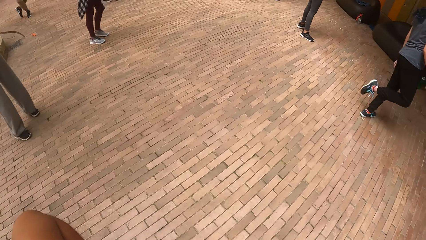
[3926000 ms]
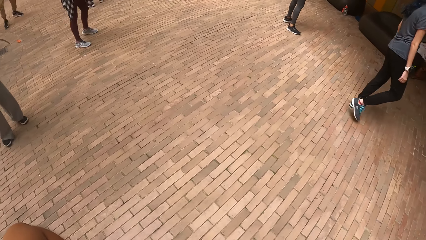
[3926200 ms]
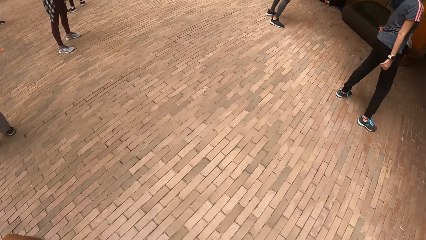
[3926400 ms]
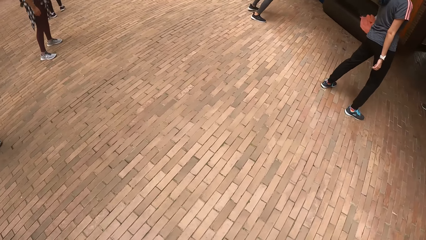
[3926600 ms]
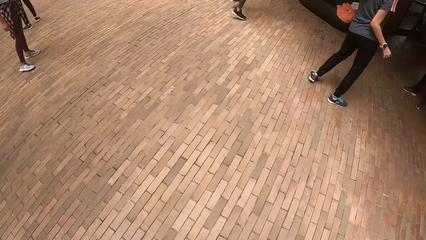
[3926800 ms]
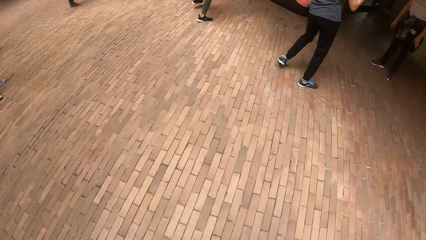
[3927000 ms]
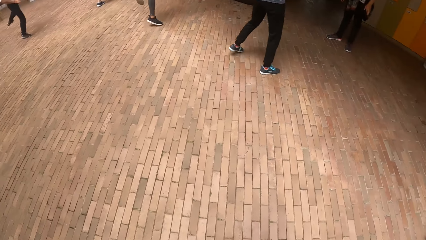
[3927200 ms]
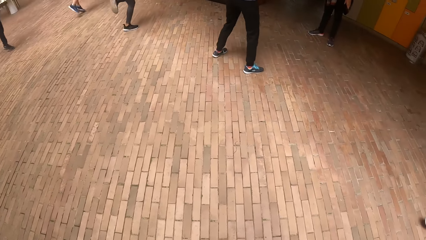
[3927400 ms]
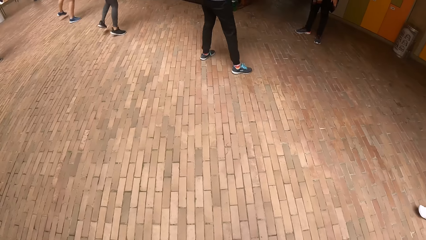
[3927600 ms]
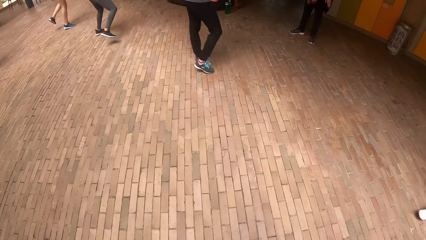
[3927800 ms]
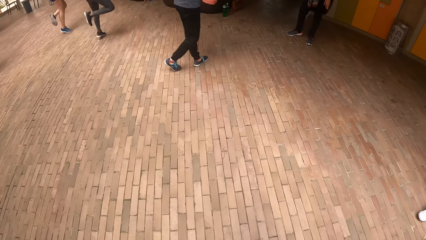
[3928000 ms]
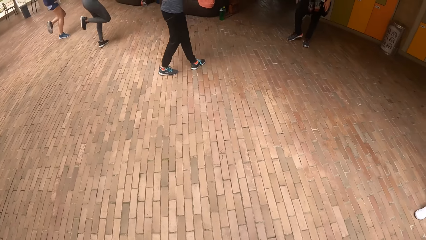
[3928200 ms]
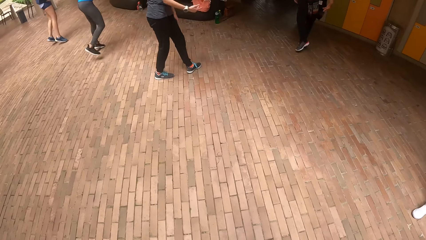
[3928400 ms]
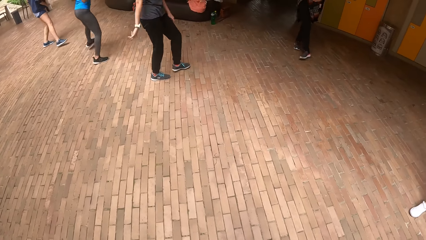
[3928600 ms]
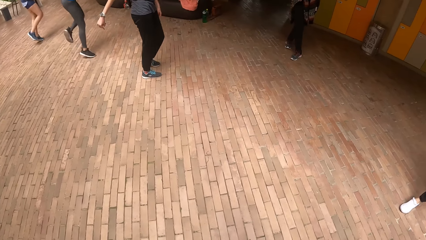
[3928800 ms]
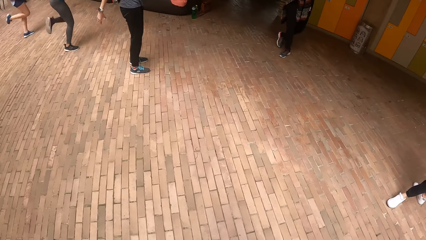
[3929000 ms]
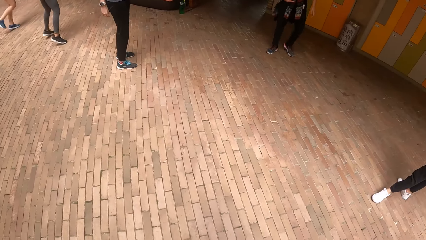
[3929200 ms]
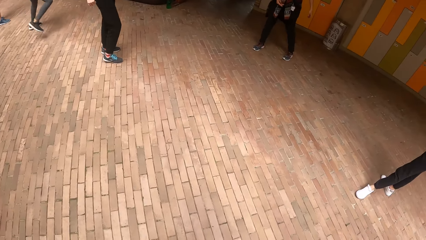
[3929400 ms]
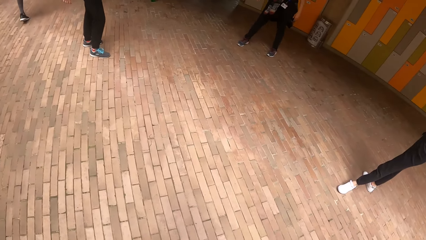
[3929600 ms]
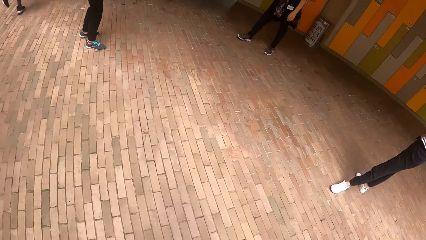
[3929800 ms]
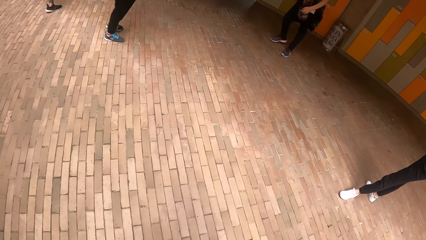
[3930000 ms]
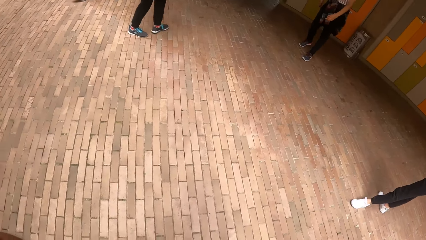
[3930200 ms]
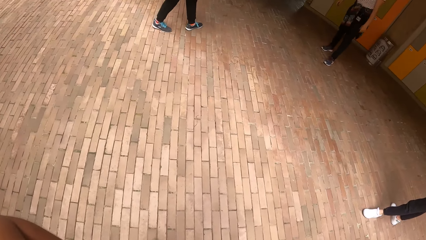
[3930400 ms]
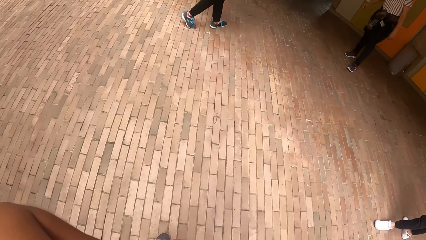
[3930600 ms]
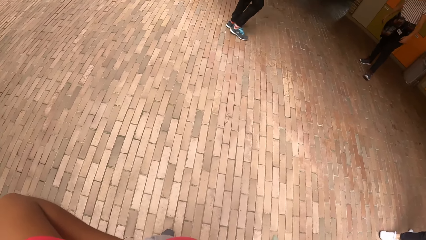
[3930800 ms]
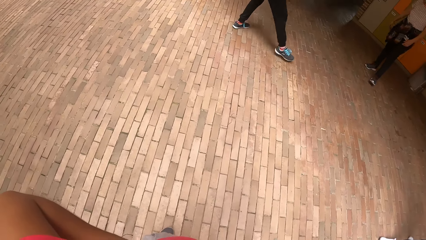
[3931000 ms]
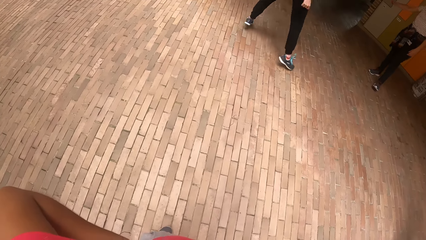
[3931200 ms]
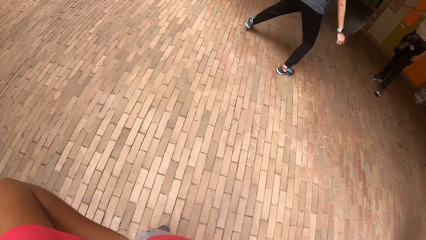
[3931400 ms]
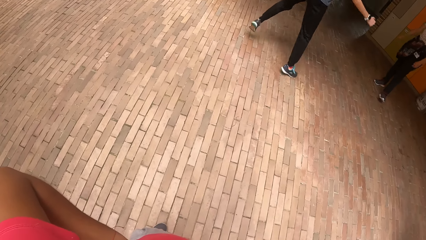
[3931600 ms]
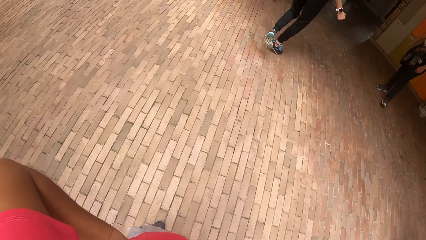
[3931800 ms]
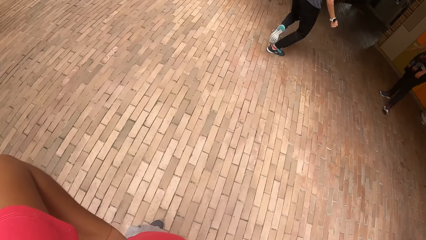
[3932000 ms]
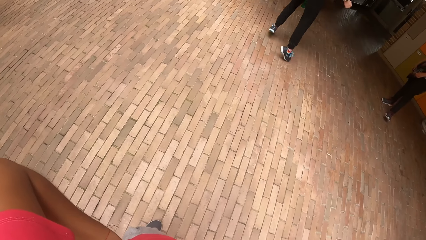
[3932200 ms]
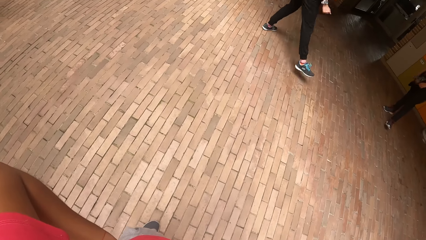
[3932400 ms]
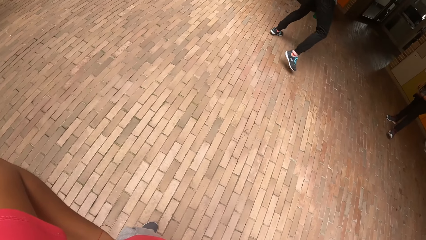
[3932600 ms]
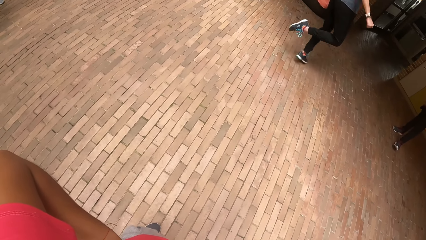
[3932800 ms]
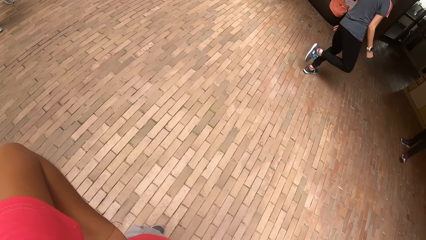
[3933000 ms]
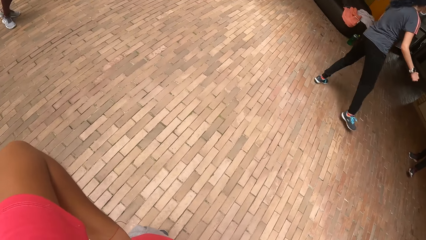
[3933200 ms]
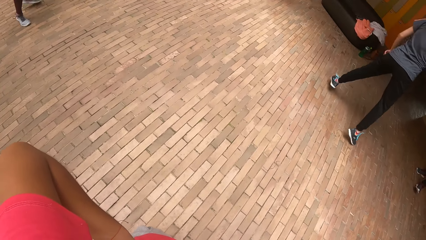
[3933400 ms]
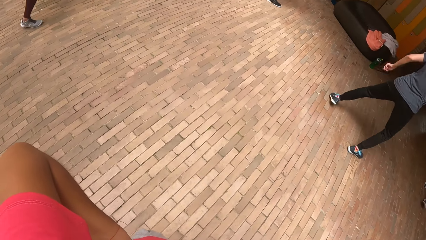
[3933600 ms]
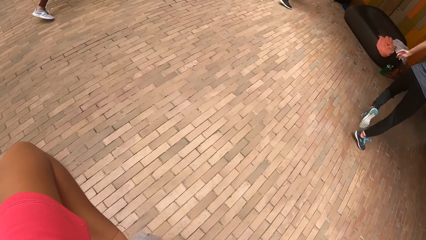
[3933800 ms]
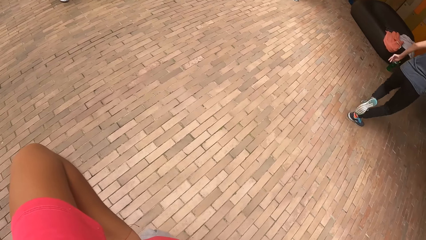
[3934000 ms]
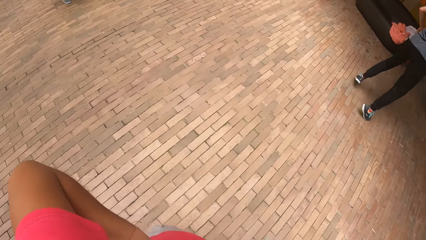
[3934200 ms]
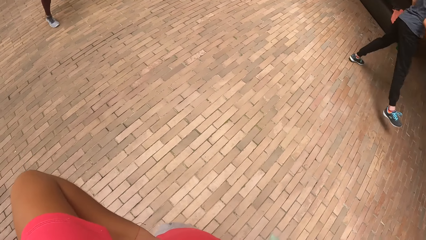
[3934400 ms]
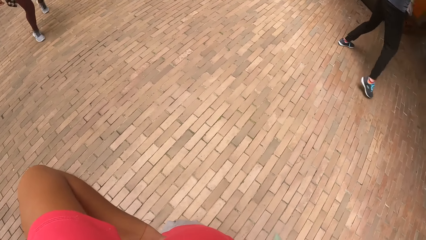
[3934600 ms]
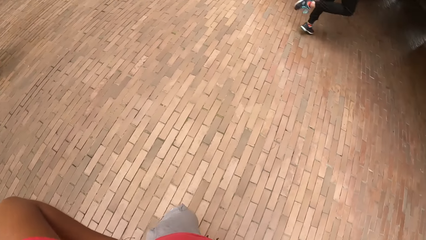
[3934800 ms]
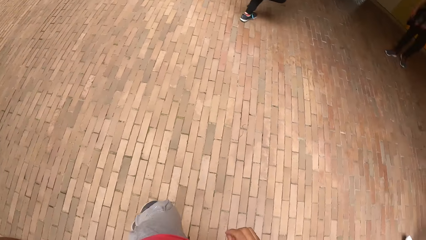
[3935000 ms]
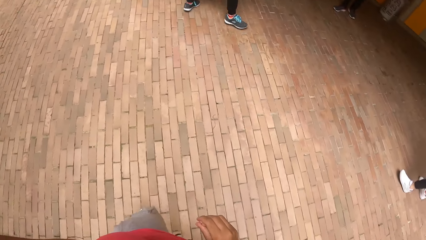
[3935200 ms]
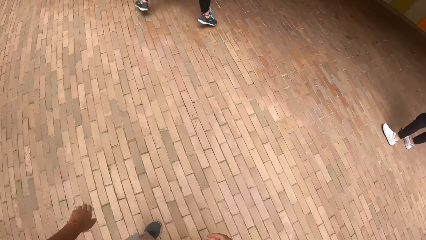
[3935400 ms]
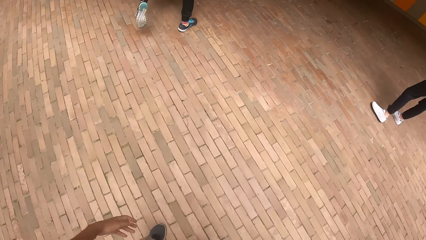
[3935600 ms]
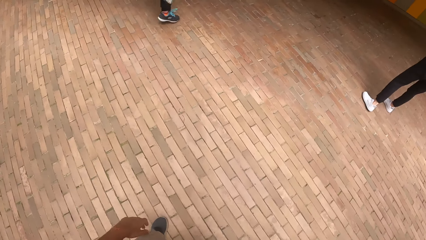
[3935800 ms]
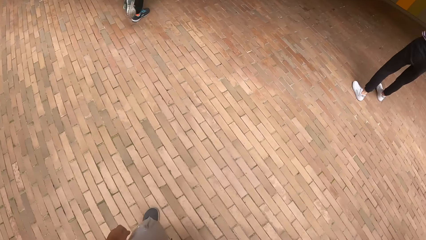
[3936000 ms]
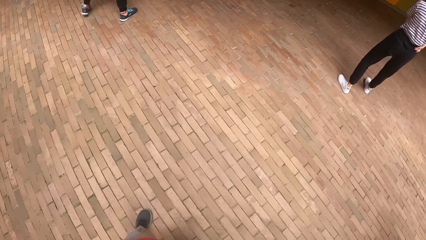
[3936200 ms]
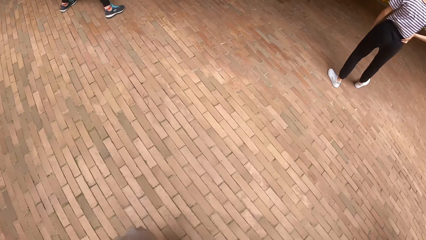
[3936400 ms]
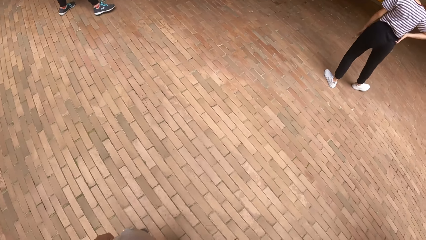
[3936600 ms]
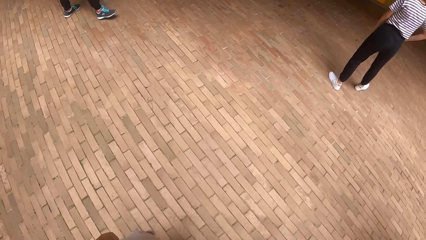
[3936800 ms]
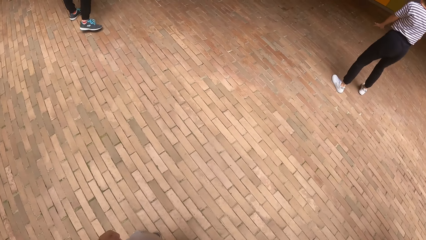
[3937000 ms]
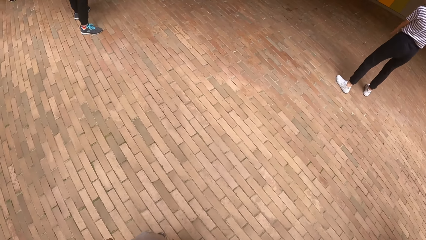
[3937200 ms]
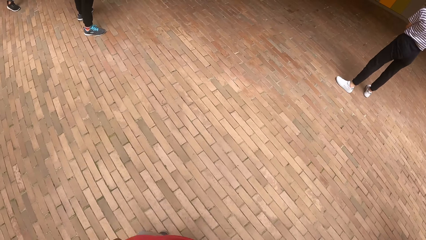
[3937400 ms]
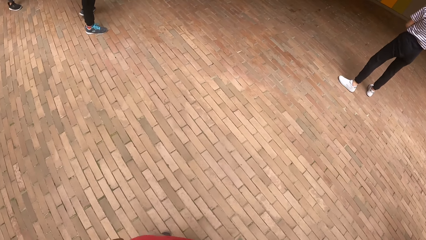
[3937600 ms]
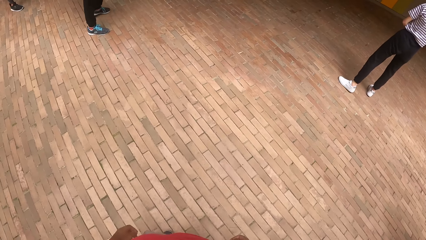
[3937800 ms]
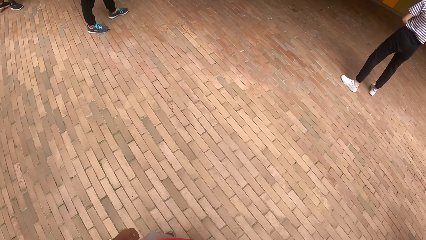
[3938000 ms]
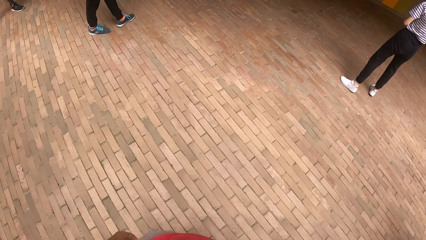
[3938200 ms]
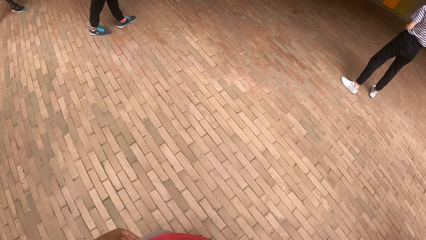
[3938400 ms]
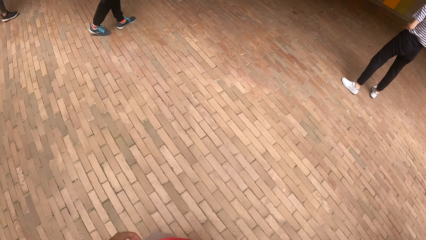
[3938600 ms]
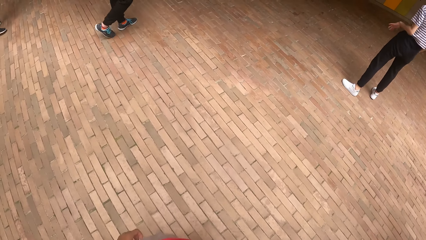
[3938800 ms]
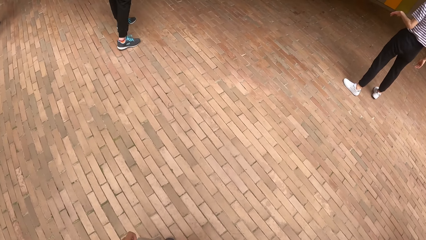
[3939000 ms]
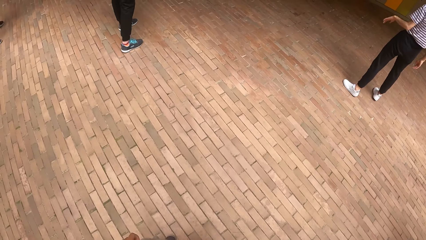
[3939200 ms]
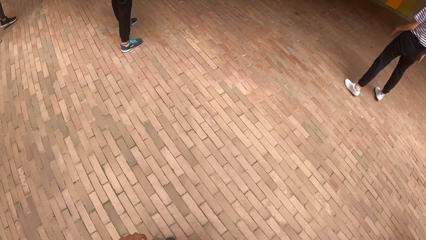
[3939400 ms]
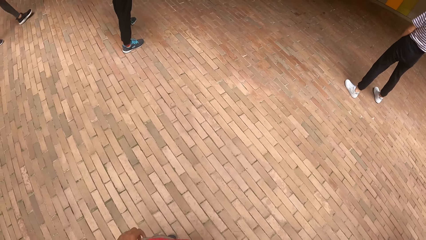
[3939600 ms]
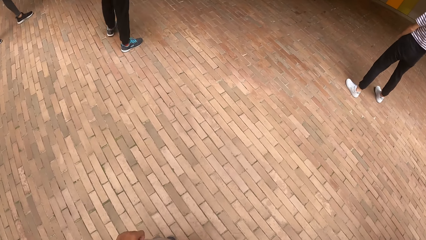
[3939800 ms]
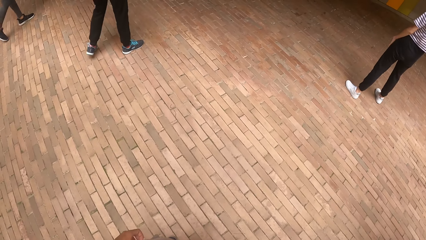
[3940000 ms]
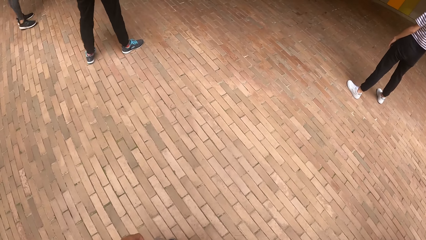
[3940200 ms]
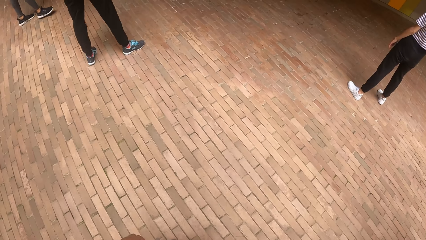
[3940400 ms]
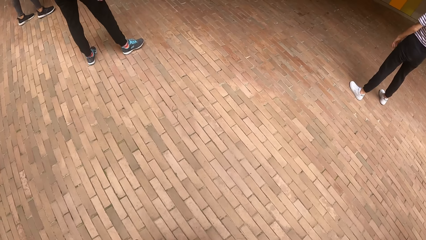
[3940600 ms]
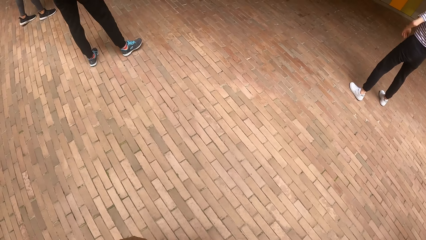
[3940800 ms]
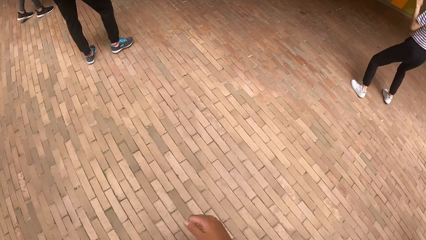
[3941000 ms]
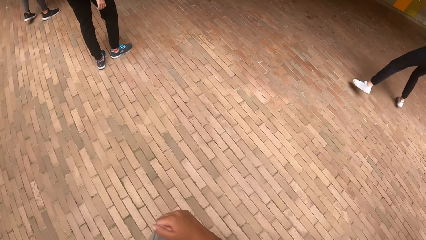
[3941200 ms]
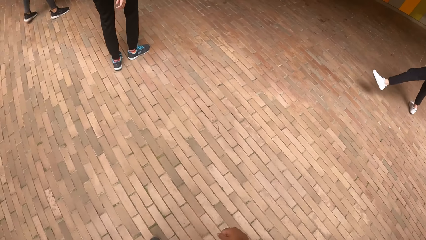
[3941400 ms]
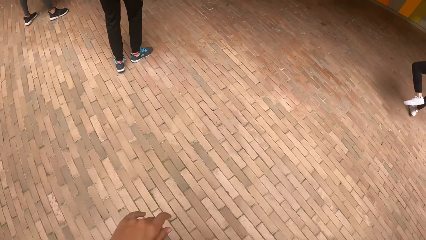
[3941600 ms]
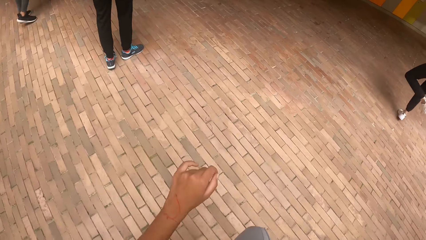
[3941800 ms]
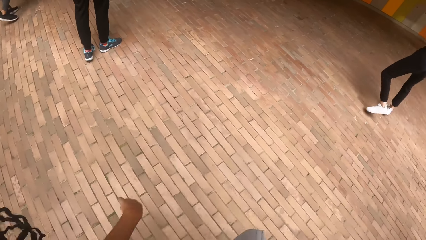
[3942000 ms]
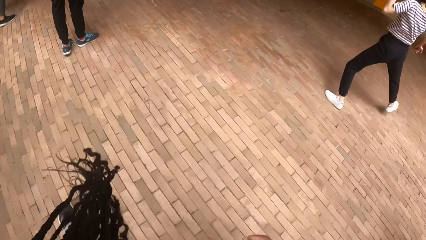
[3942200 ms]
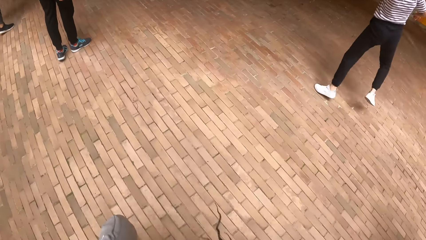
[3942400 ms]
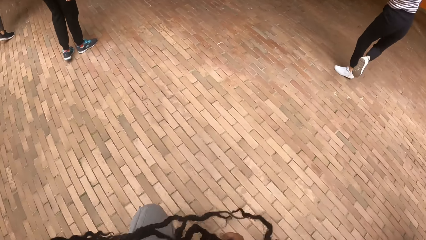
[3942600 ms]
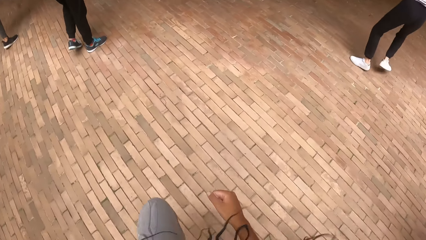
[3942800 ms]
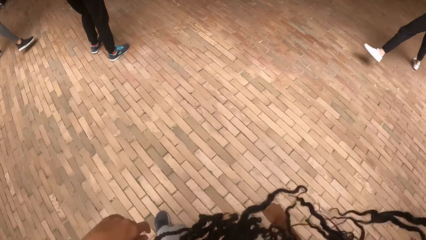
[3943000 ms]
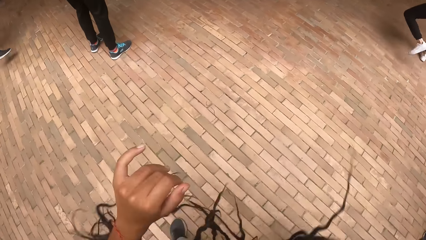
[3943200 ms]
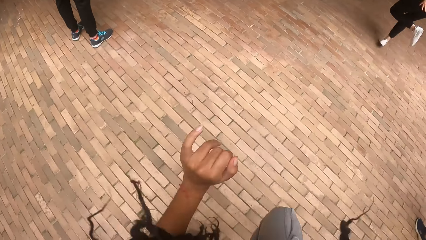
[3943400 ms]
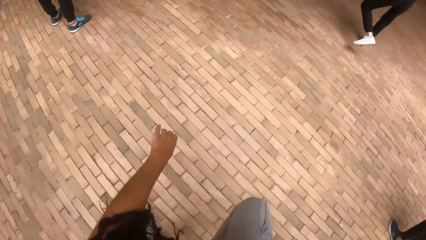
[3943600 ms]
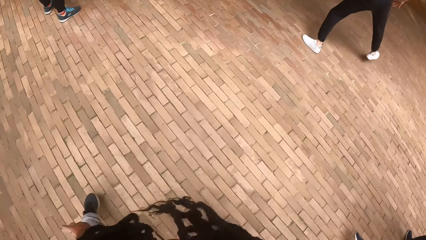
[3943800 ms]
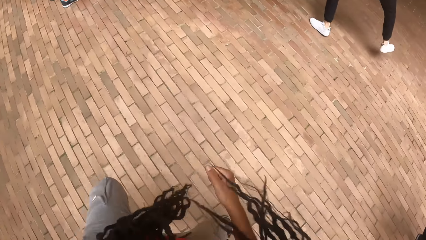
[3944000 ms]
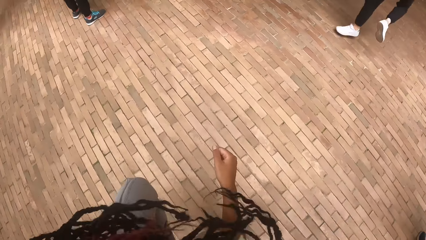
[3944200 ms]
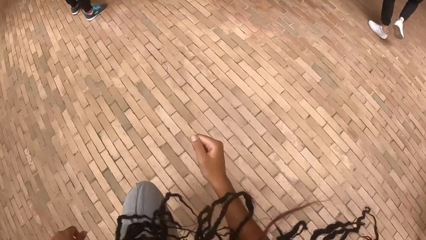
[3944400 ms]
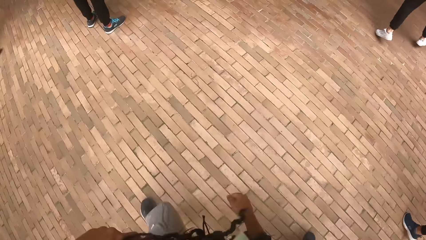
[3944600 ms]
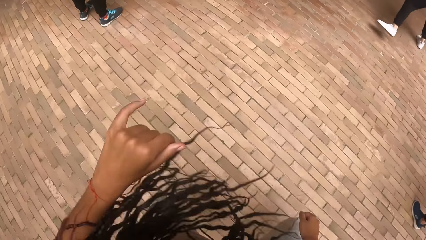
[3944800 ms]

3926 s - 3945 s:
The camera wearer looks at people's activities. They withdraw both hands from the waist. They dance in the midst of the group of people. They do exercises.
